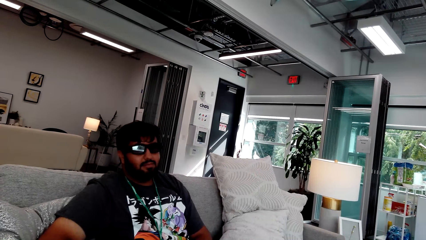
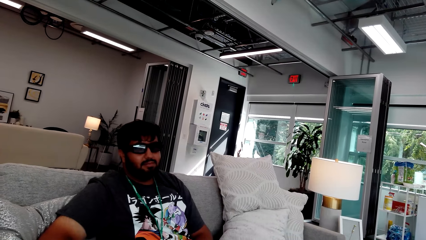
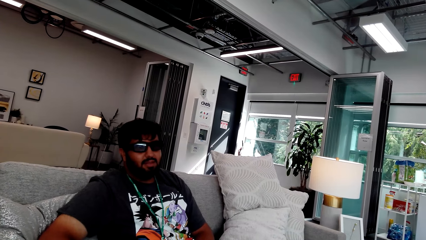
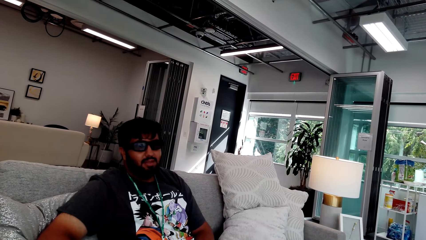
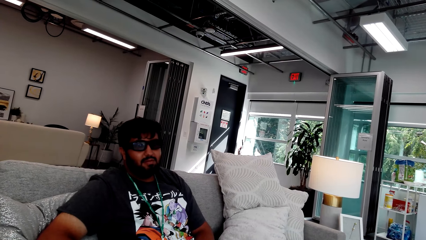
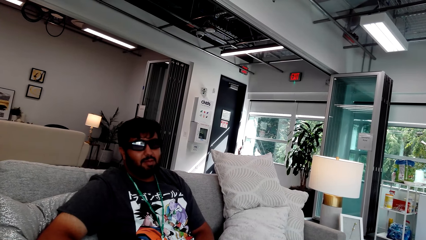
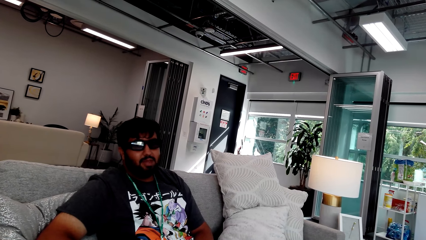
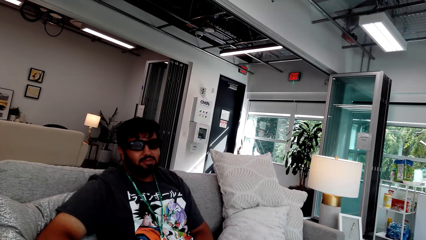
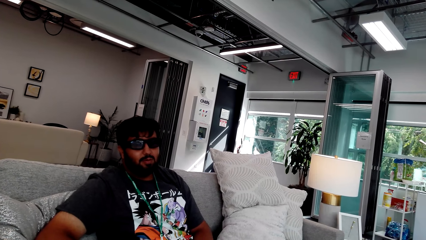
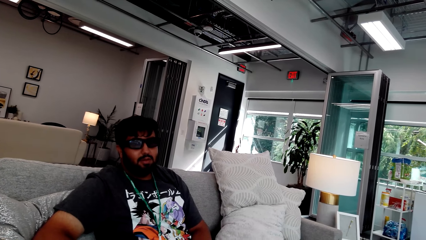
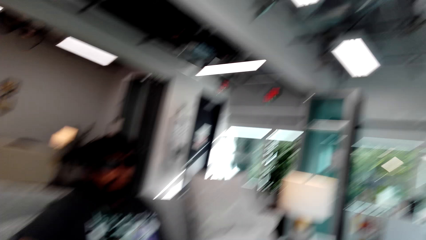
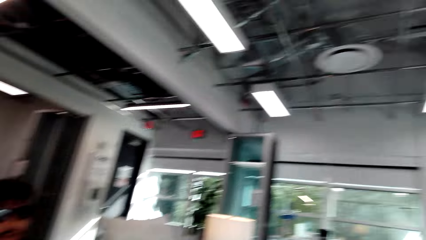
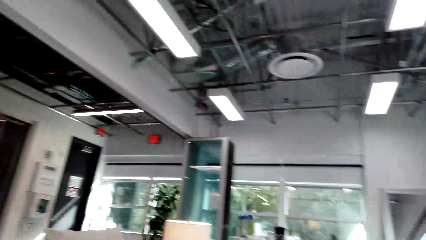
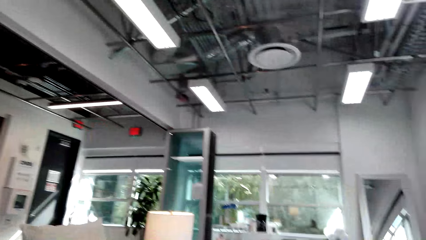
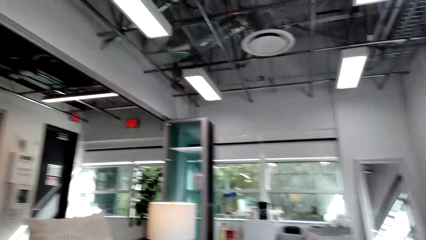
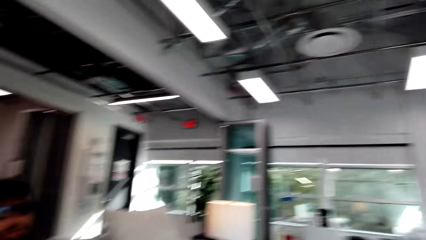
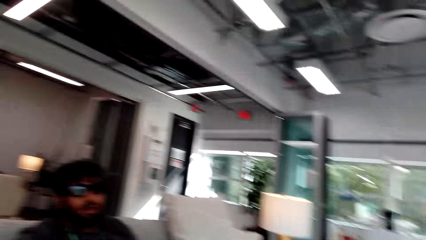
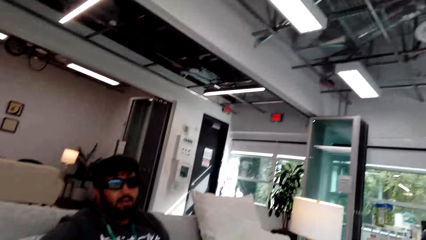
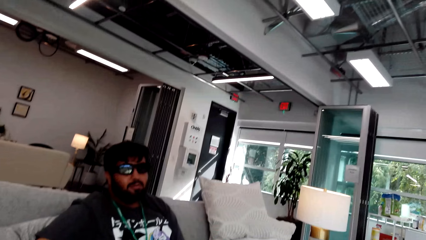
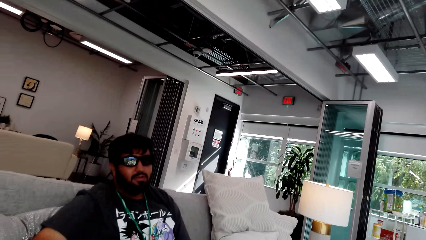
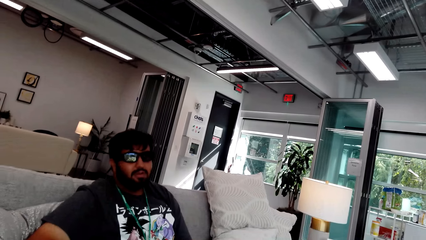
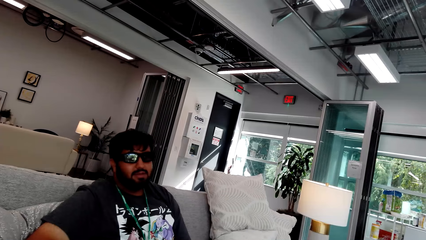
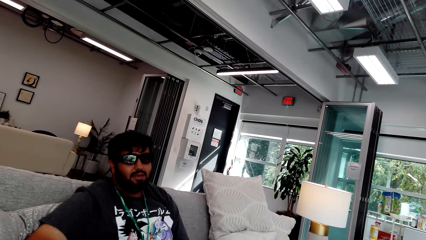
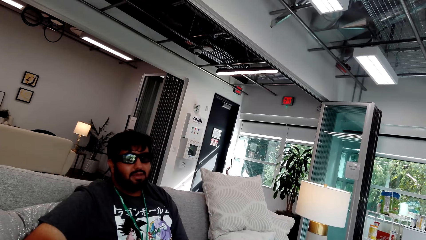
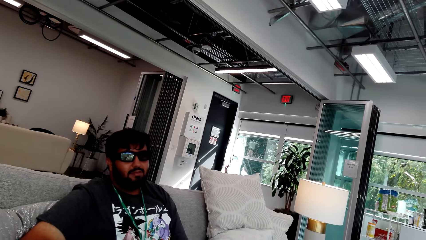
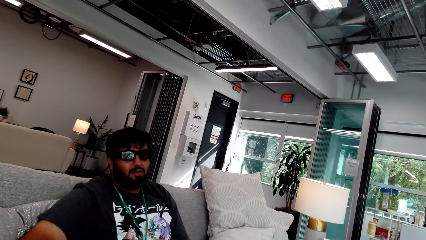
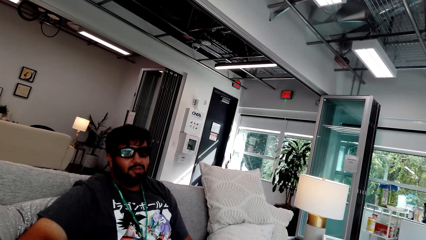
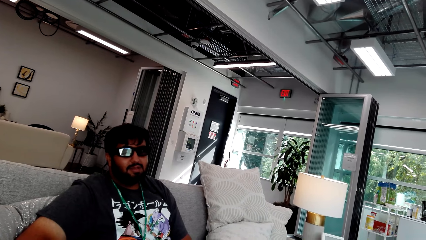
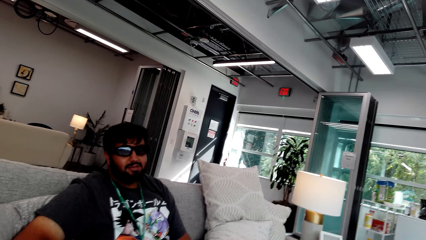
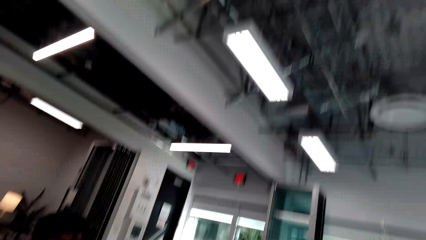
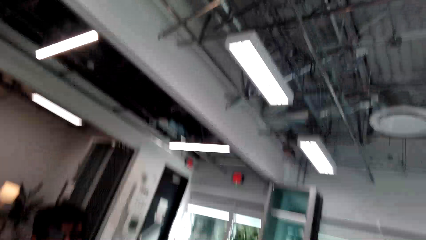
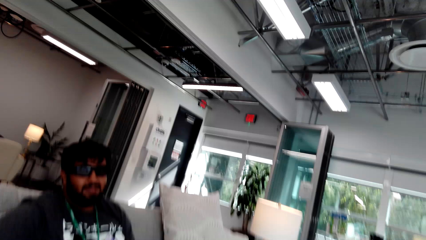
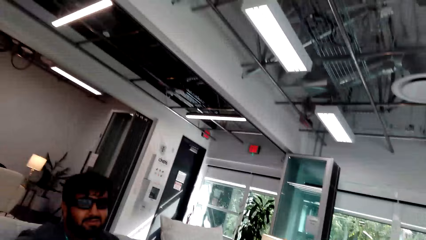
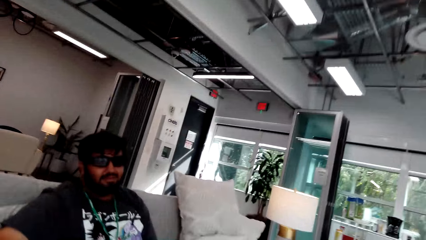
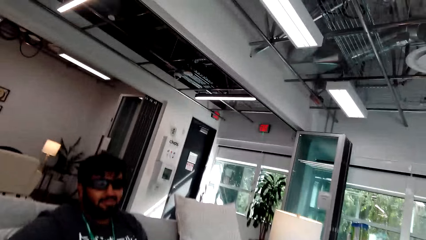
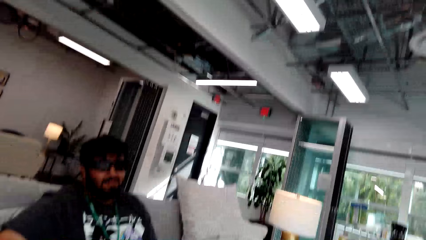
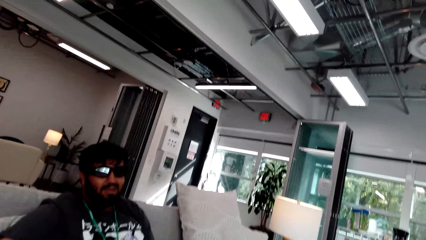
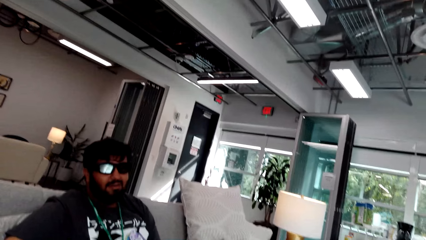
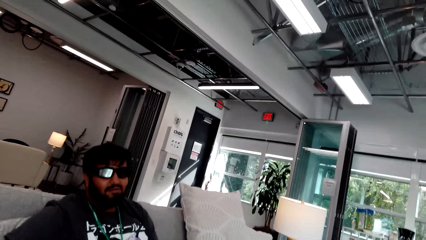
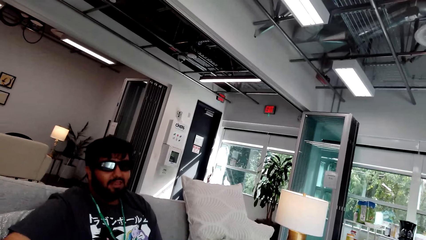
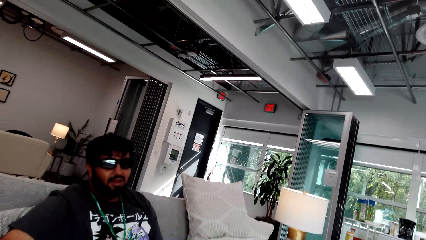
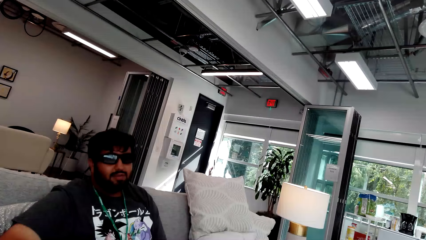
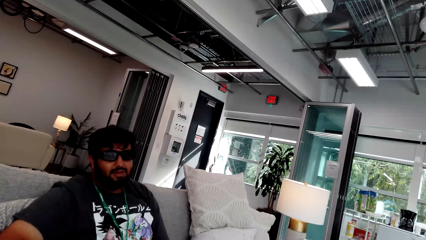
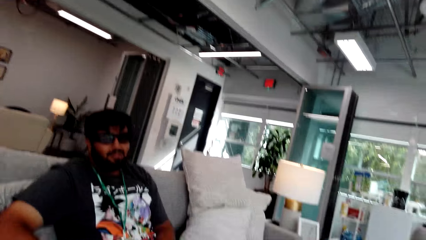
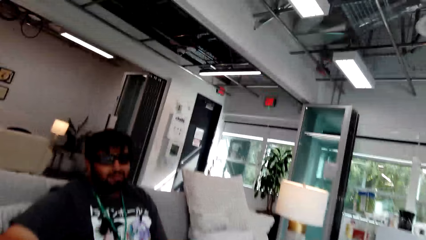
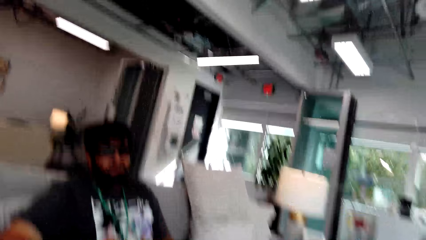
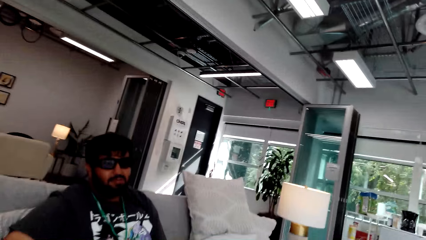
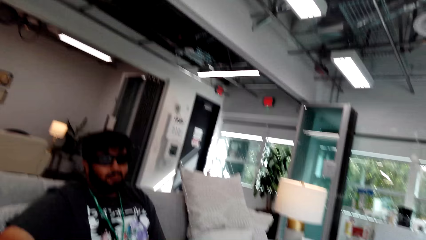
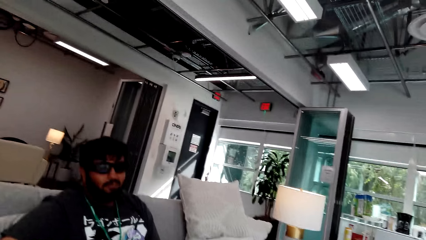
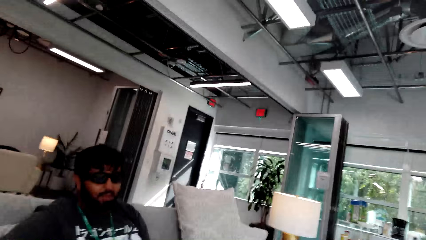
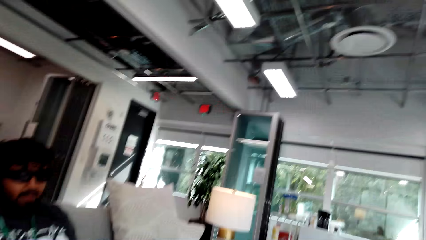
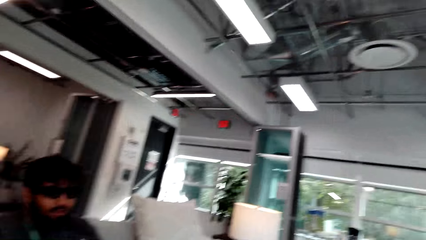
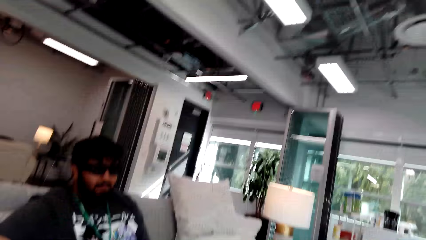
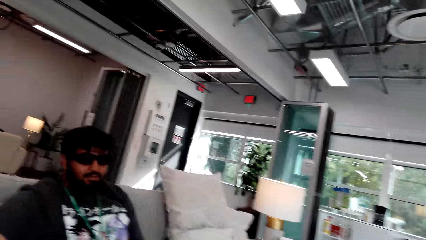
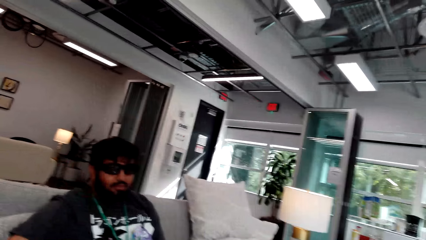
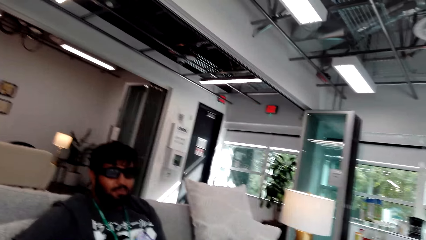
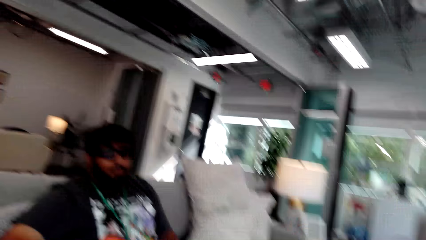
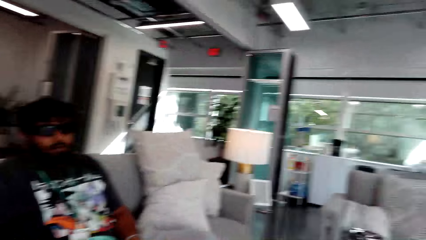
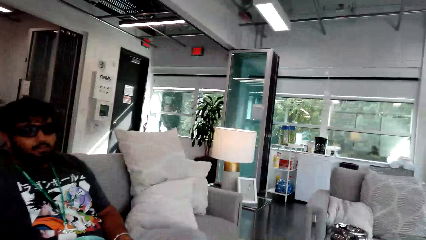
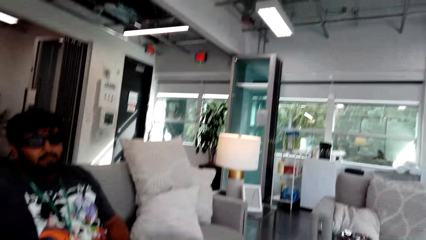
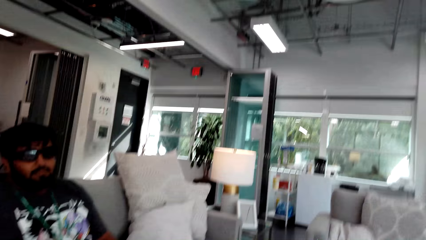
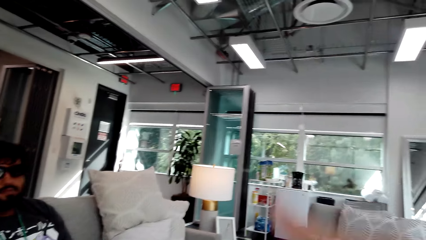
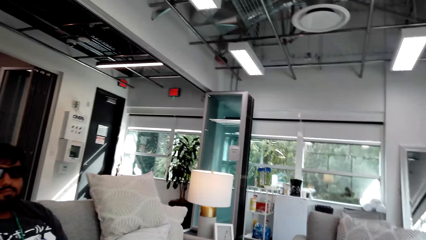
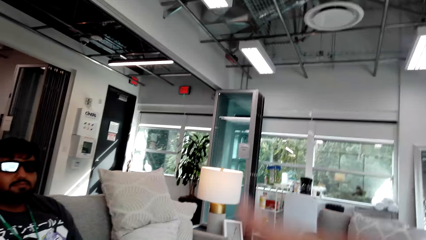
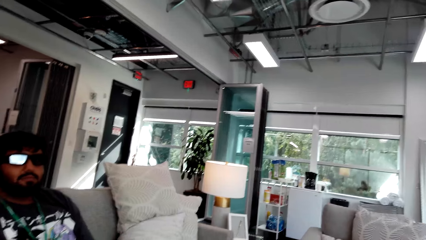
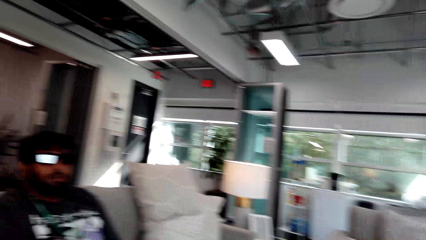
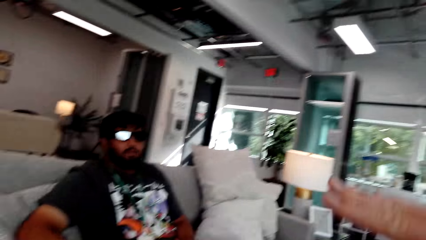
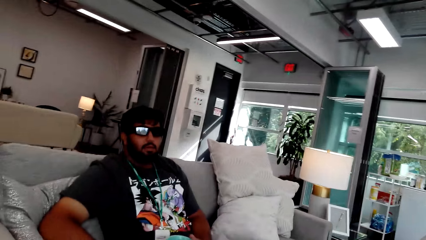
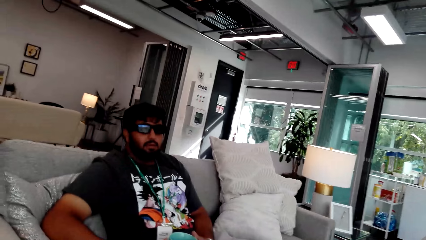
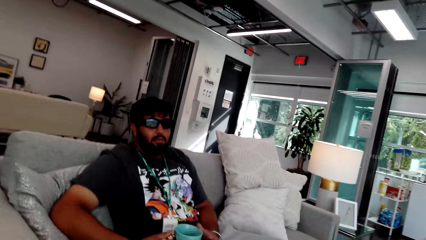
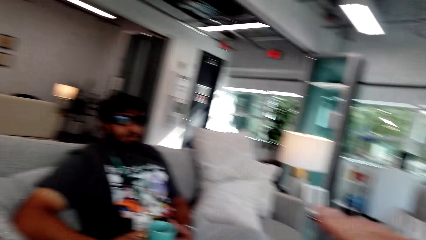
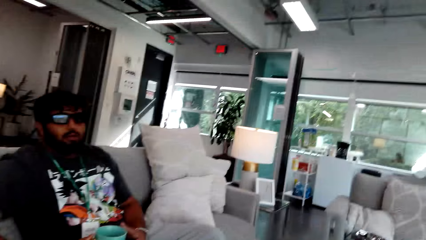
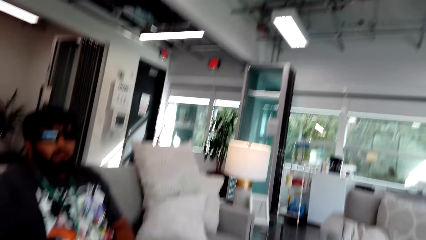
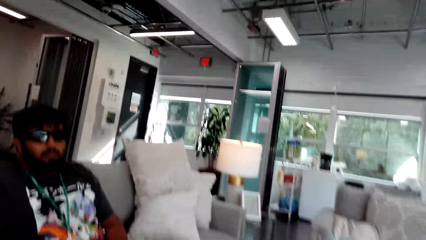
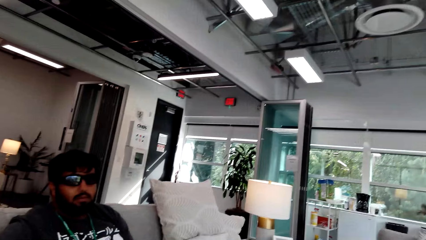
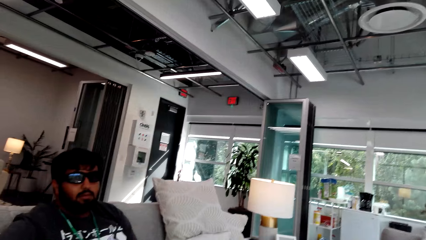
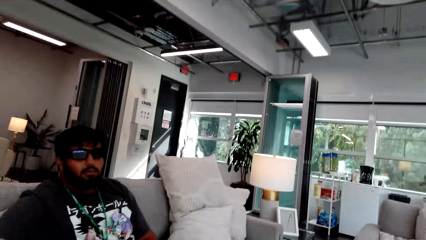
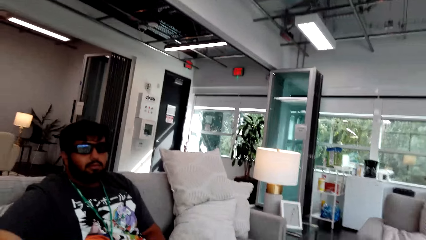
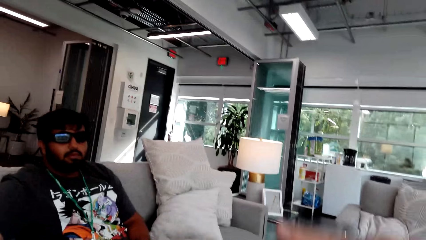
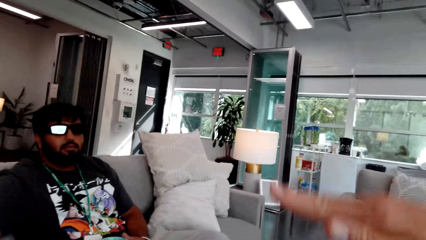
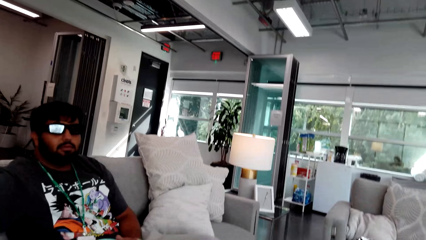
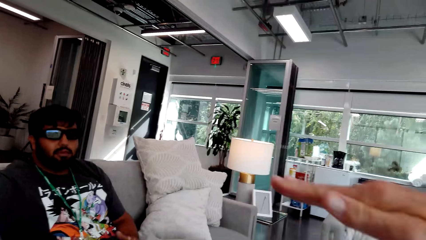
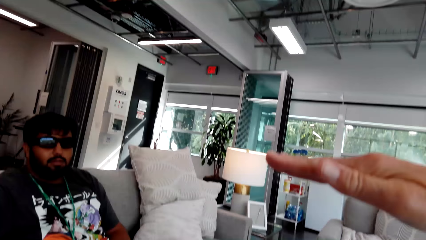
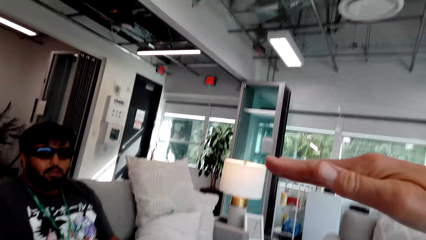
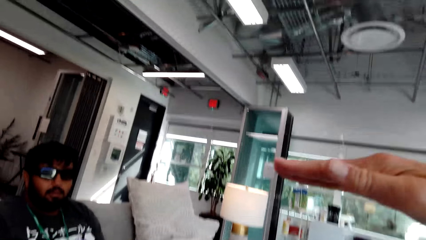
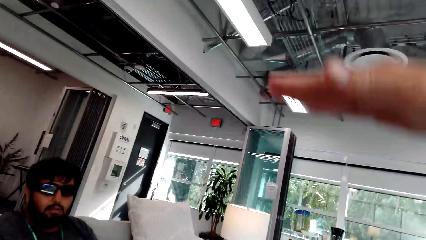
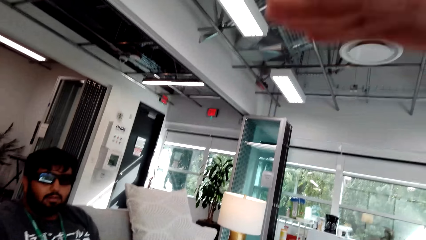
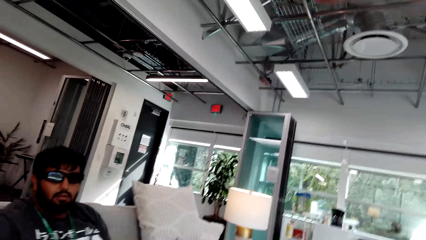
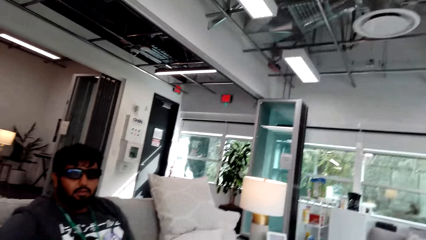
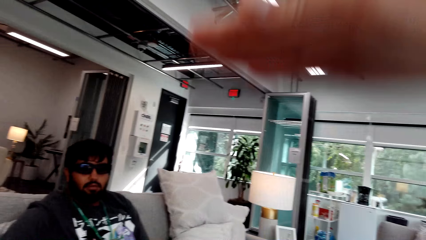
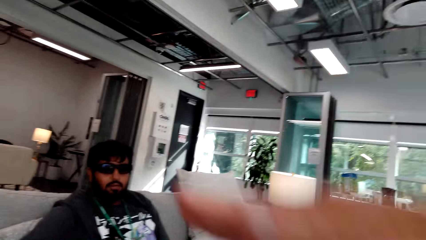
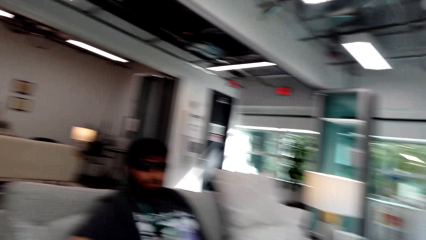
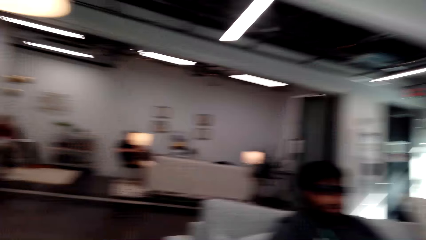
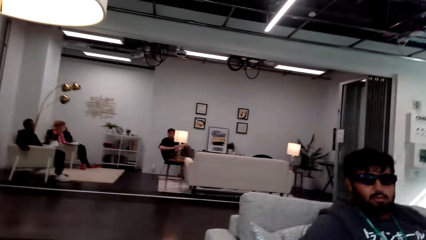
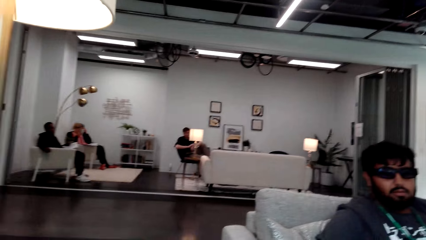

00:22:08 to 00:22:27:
The camera wearer looks around. A man converses with the camera wearer. The camera wearer converses with the man. They lift the right hand.
